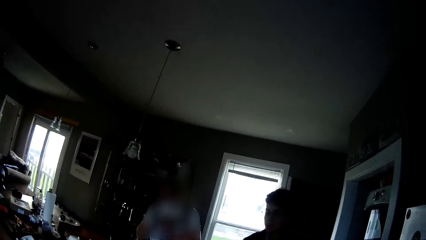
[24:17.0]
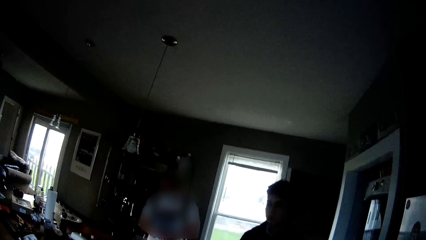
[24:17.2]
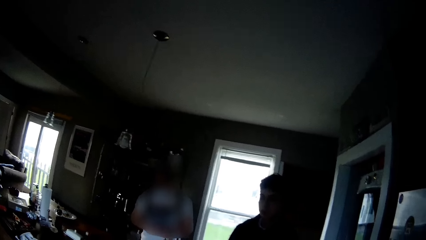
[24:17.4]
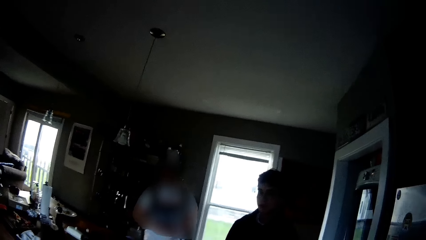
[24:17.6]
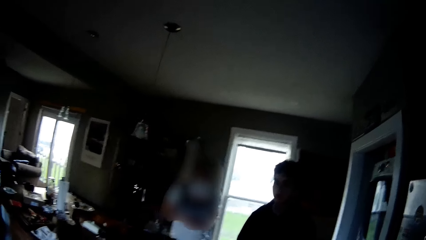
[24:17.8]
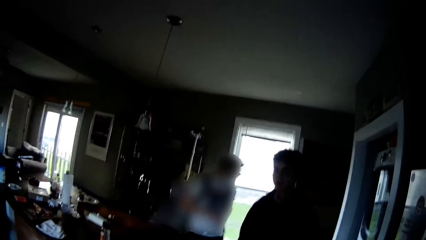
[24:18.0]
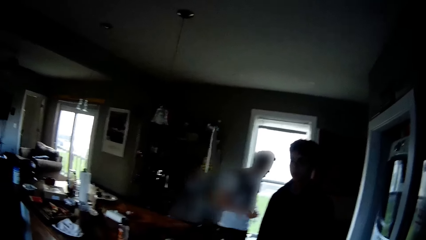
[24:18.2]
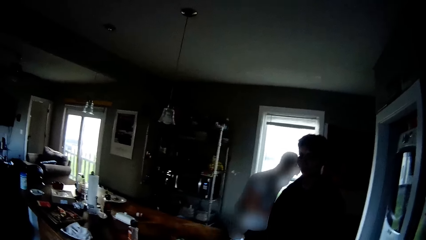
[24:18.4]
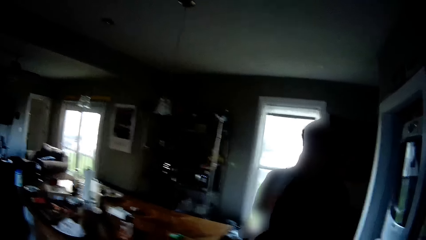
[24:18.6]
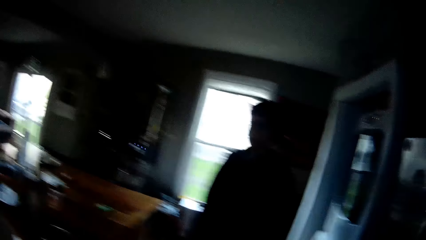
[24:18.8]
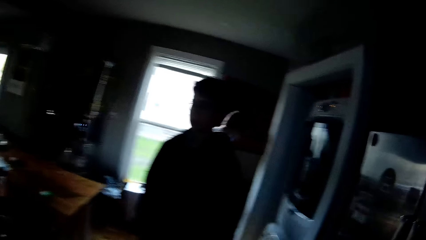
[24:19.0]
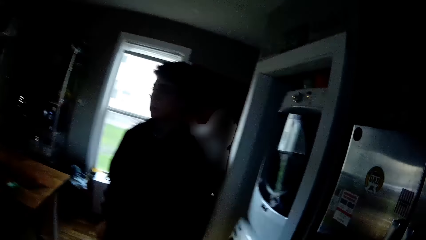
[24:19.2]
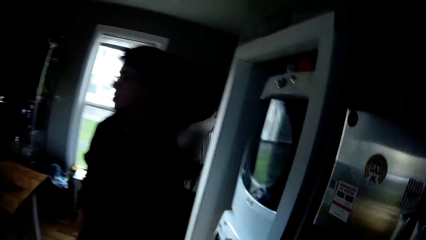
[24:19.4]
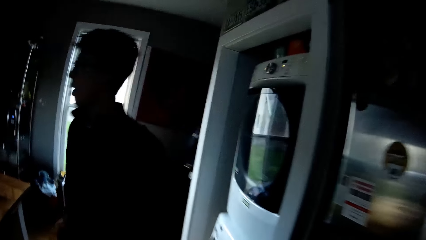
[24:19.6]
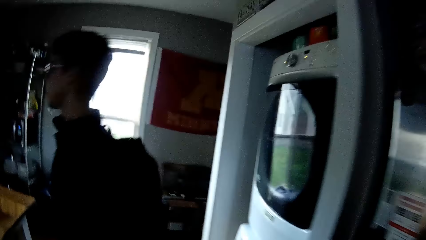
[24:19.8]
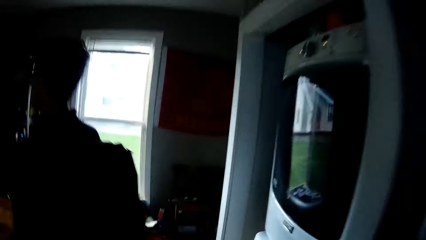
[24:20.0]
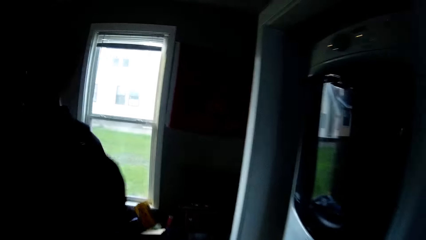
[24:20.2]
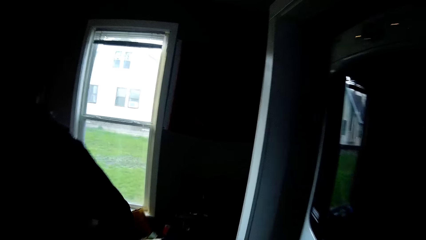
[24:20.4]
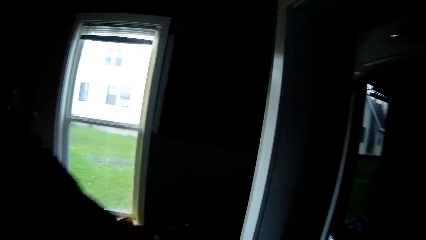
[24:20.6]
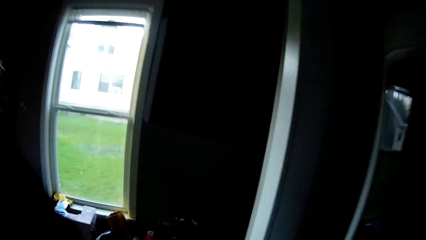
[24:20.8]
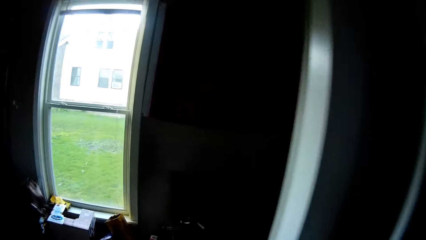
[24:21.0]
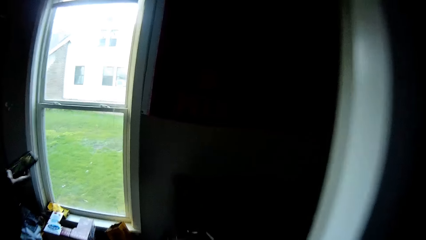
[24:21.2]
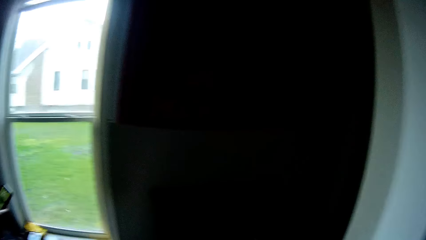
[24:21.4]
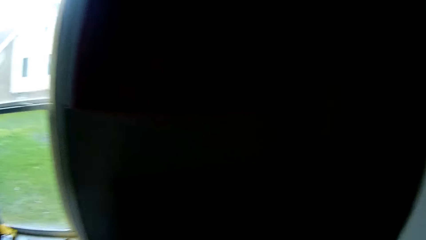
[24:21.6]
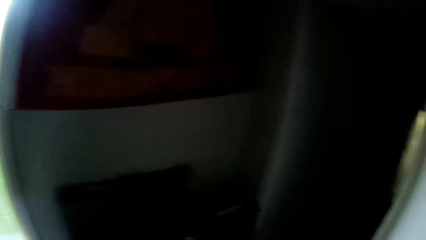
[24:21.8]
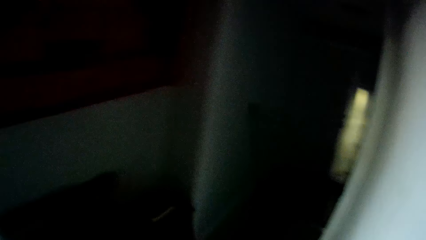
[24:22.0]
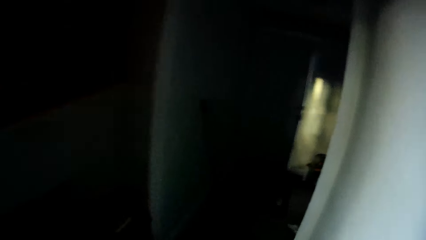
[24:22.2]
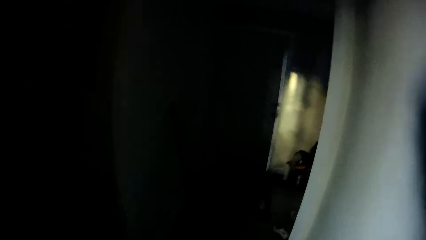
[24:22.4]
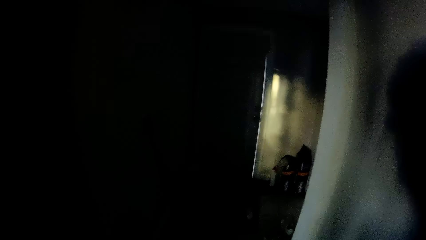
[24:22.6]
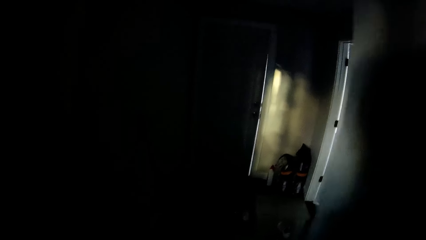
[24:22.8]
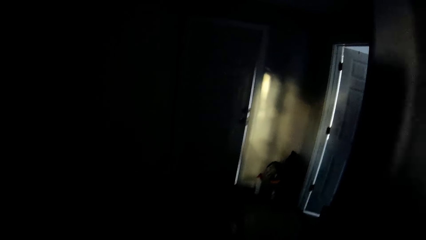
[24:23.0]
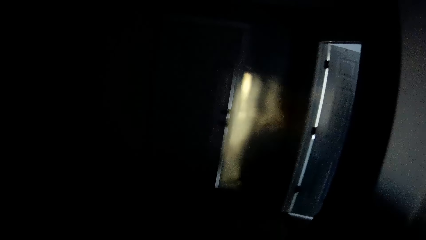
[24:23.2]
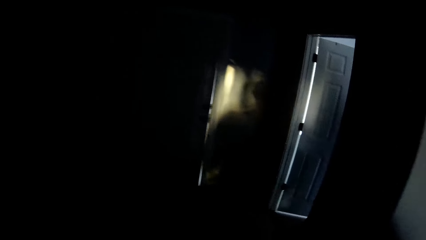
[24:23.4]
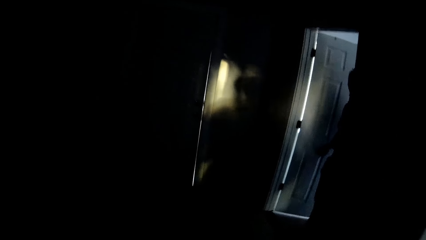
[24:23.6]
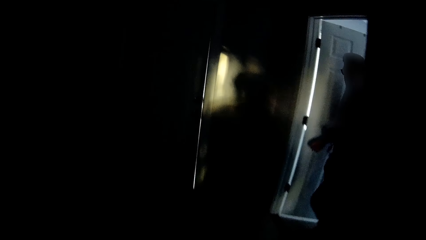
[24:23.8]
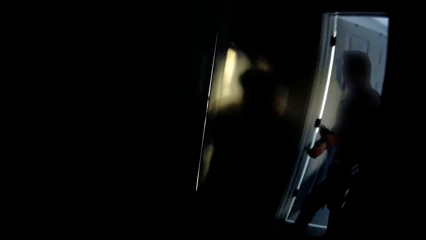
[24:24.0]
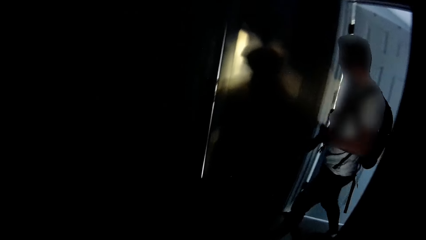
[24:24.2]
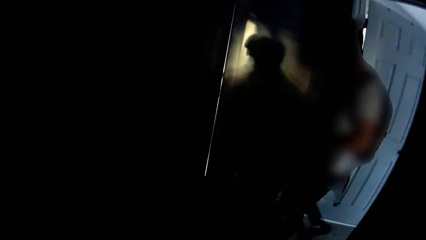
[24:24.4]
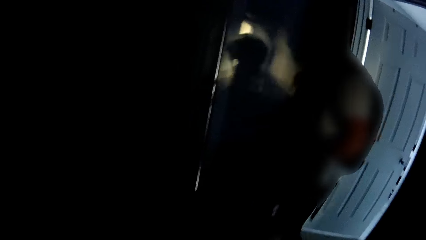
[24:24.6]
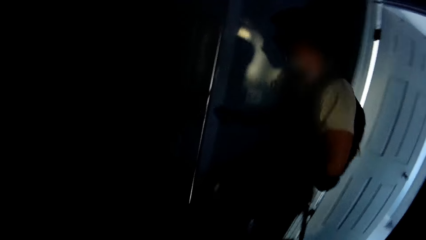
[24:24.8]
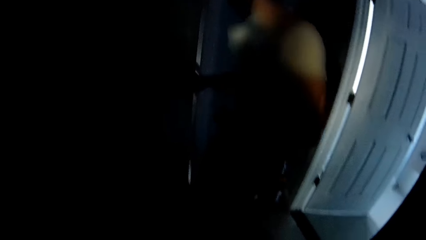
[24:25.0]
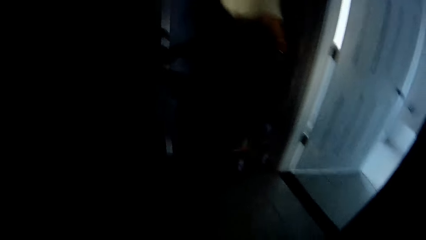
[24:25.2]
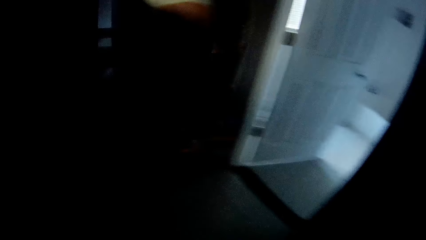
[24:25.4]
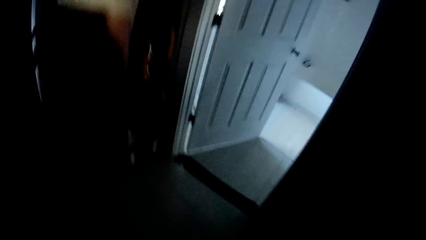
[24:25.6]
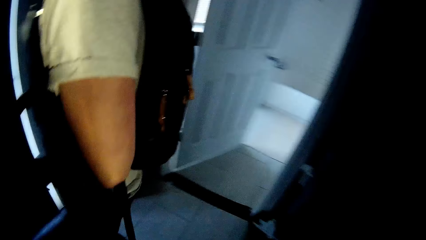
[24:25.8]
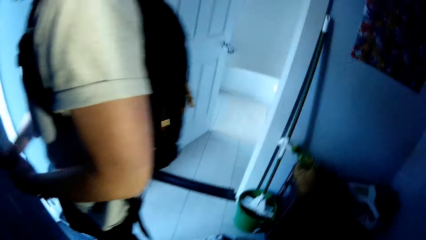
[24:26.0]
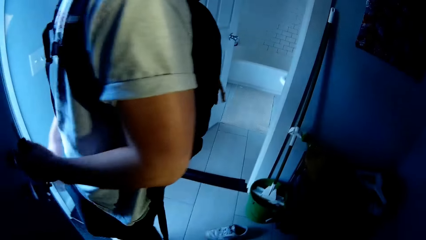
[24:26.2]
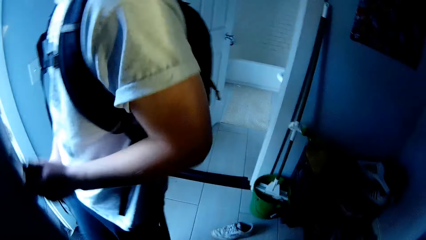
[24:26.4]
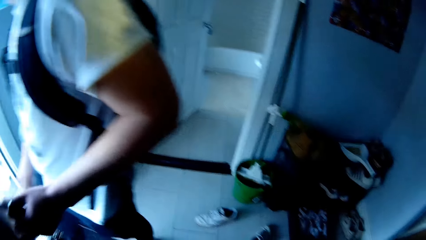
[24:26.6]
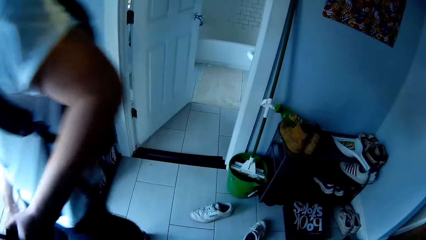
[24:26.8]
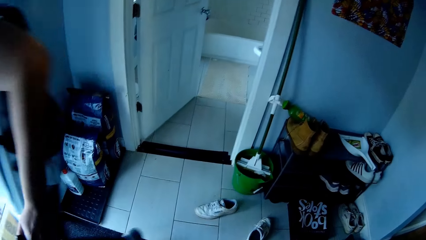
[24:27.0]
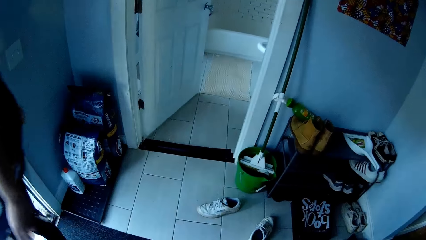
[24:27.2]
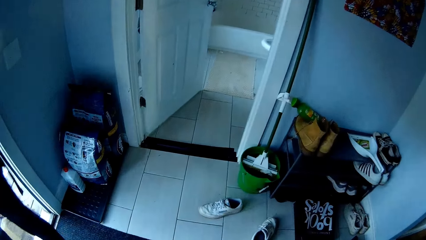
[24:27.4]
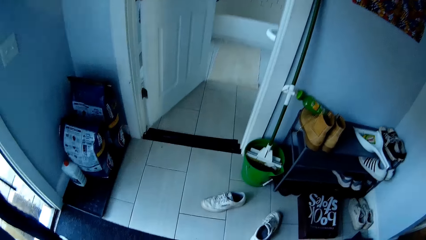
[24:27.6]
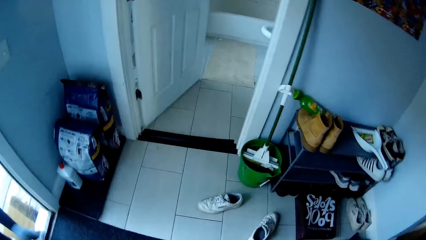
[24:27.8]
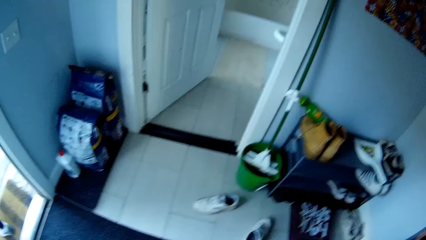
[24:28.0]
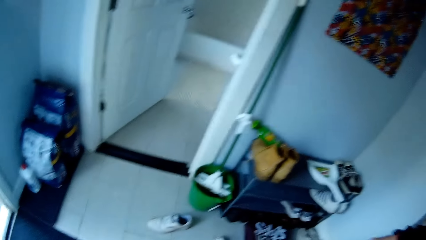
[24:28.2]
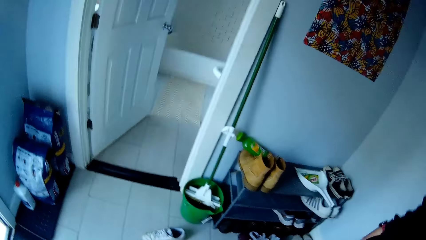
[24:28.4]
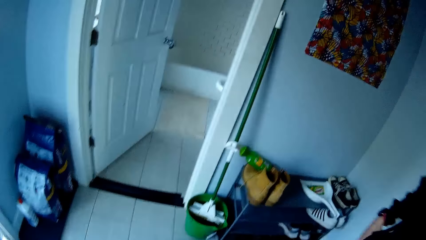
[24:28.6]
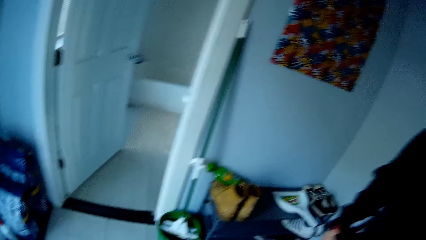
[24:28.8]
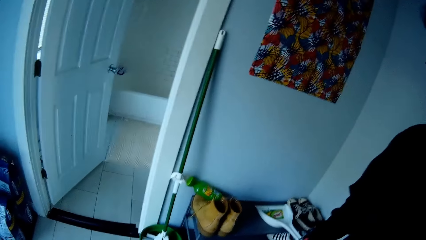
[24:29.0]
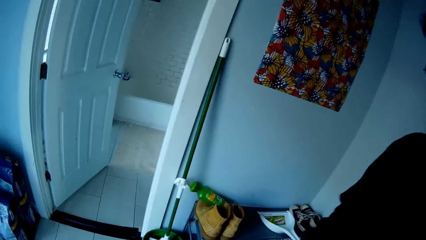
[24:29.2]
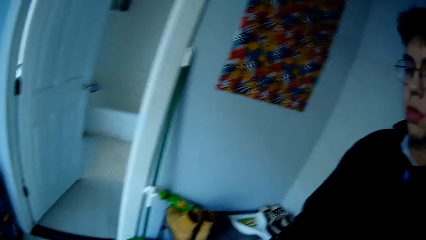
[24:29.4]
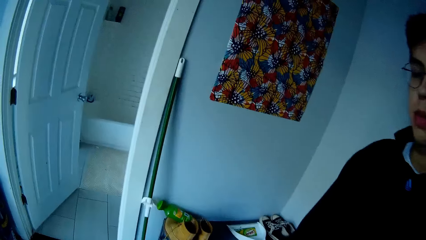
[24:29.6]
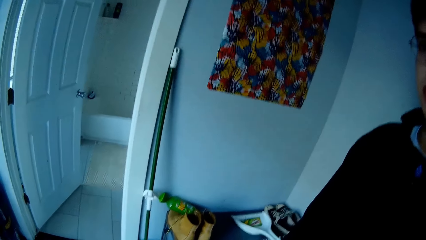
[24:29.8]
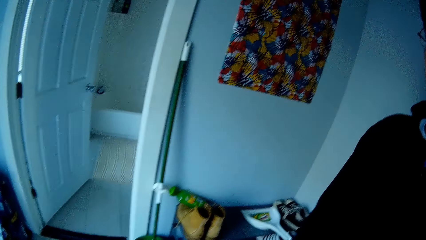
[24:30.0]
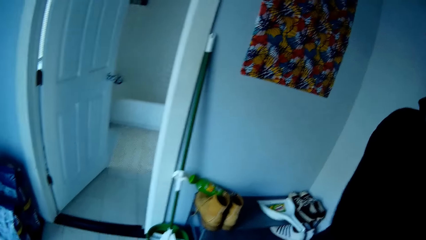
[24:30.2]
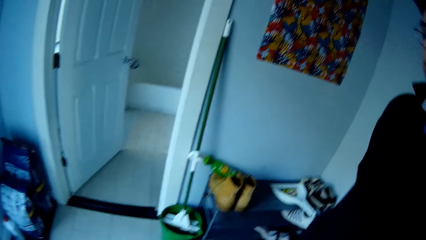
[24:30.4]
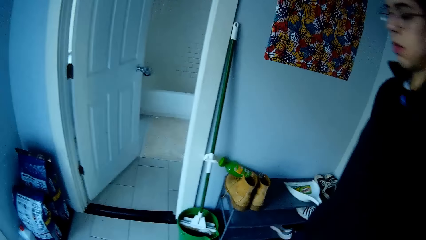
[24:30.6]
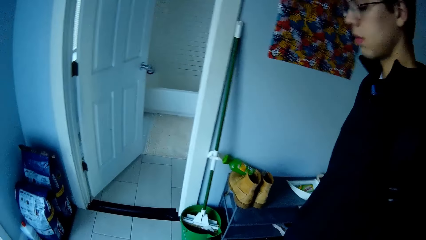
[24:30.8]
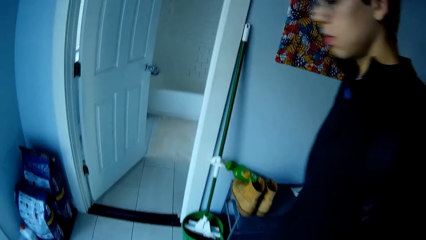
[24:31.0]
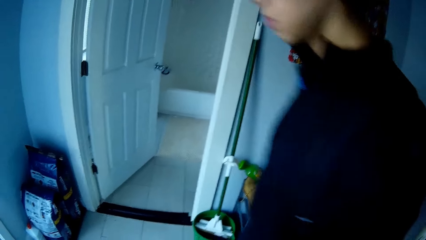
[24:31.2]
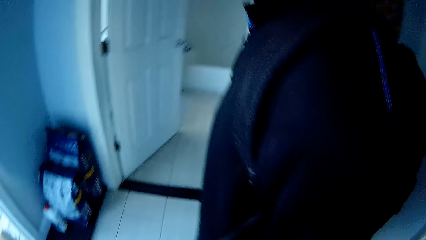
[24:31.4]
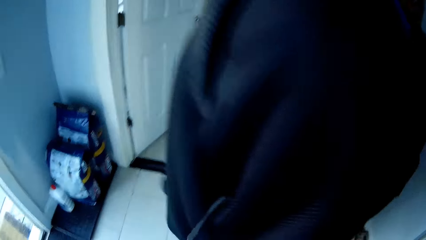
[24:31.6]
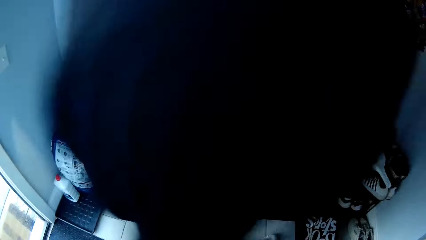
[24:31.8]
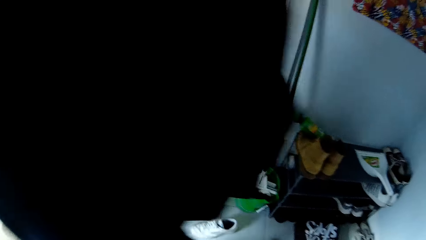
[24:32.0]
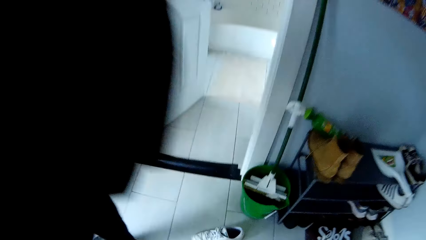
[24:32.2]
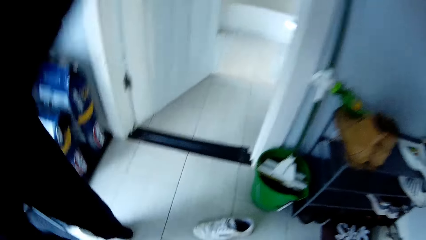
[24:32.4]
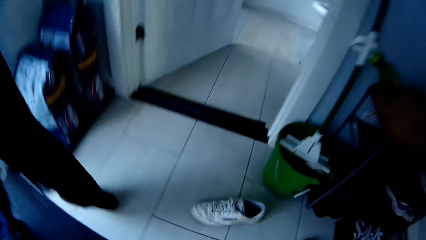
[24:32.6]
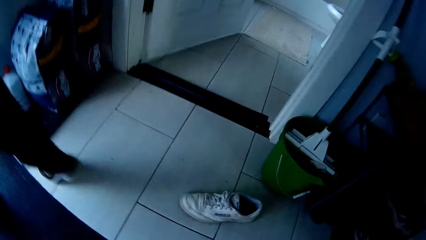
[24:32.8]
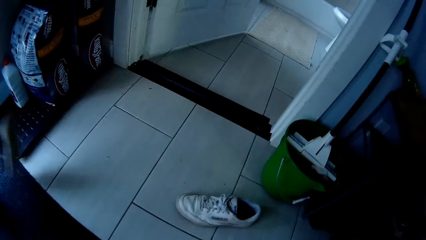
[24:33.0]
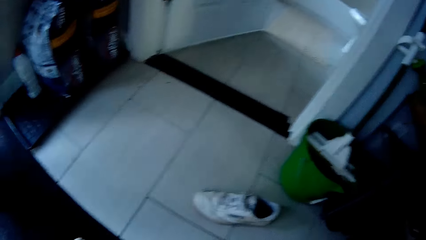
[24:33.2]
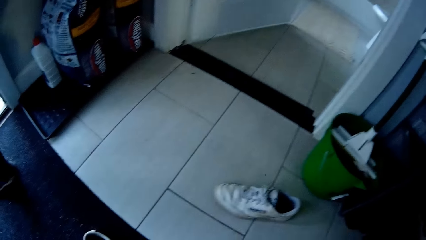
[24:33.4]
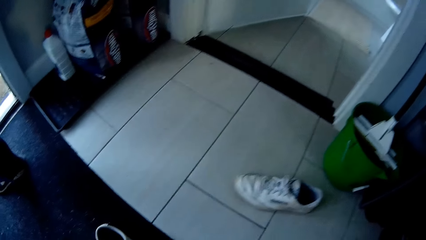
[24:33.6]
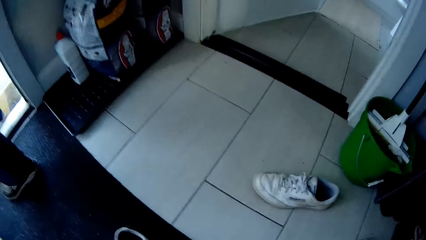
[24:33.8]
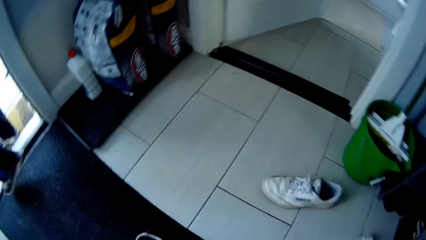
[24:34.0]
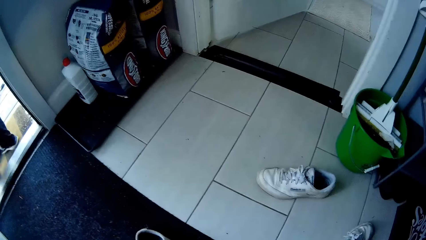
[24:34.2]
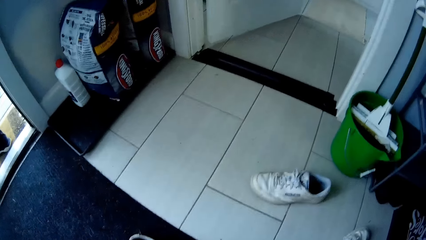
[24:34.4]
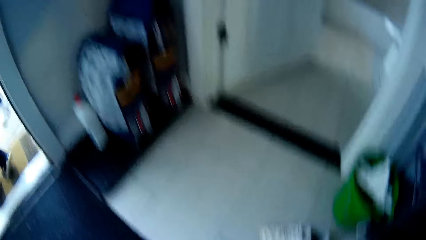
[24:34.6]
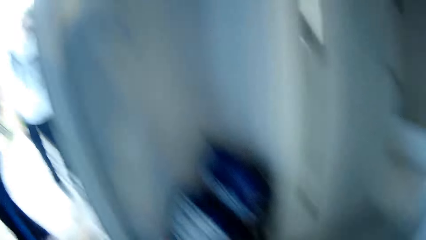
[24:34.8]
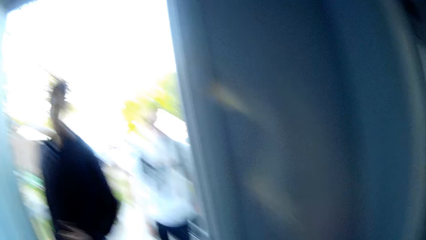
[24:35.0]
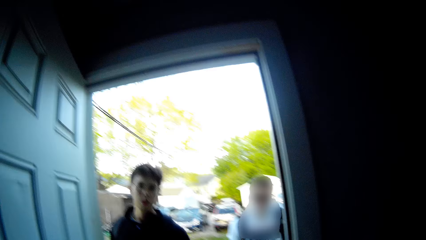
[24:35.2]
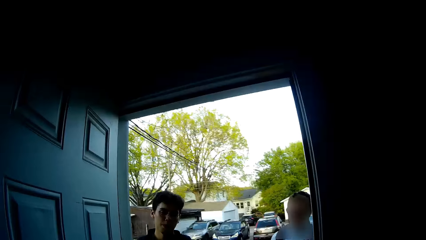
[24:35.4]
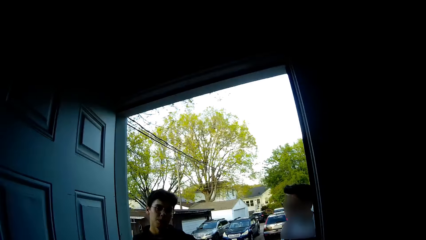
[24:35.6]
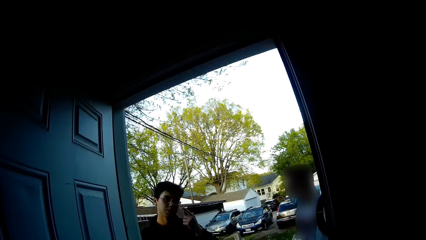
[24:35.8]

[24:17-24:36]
The camera wearer walks out of the living room. They interact with a man.
